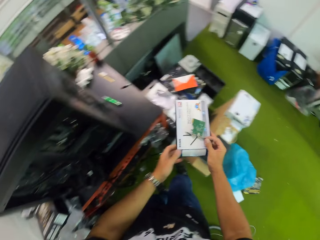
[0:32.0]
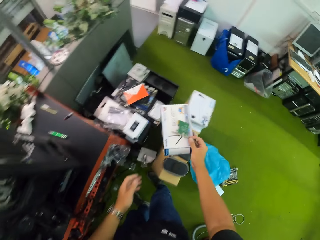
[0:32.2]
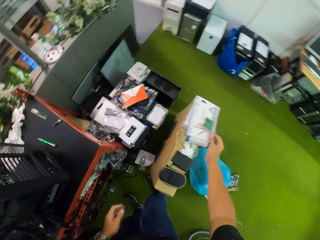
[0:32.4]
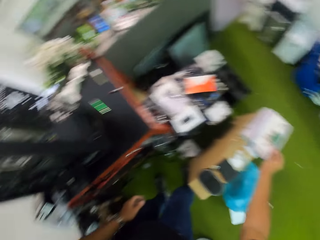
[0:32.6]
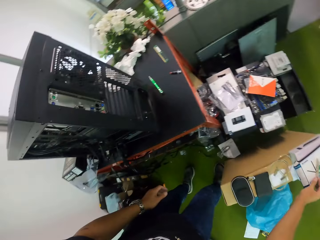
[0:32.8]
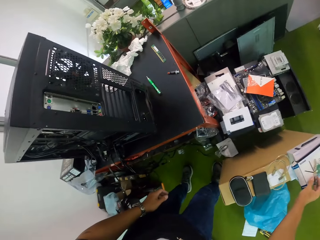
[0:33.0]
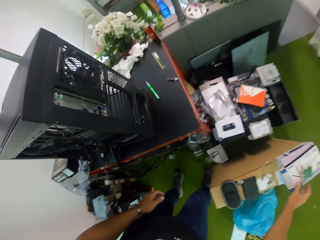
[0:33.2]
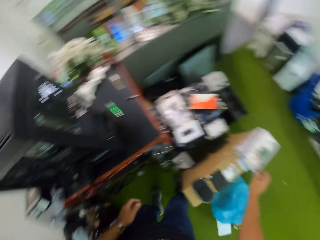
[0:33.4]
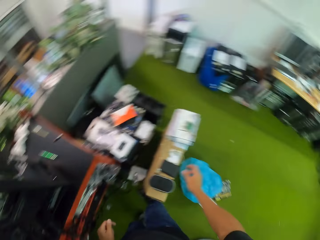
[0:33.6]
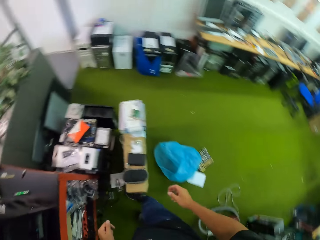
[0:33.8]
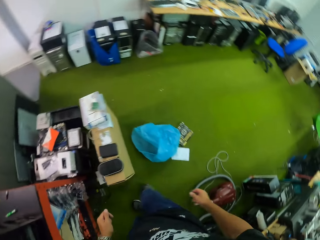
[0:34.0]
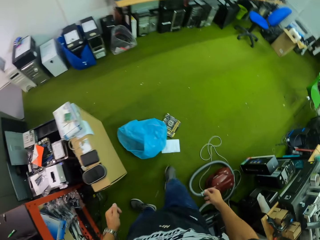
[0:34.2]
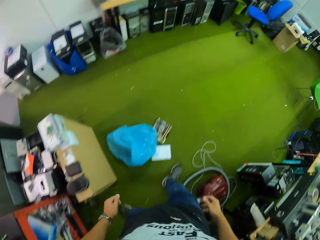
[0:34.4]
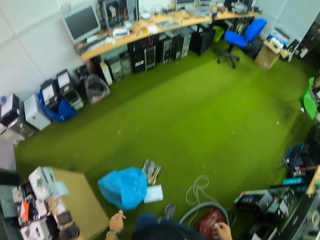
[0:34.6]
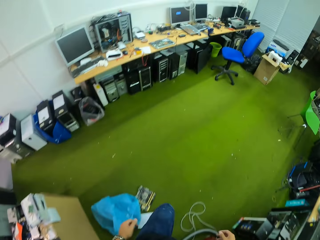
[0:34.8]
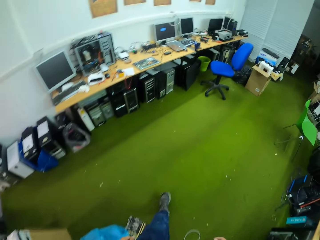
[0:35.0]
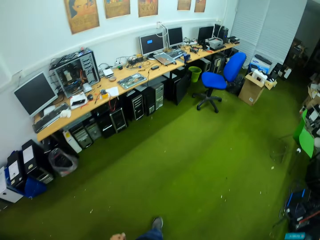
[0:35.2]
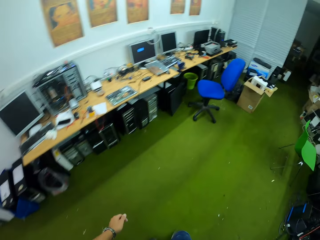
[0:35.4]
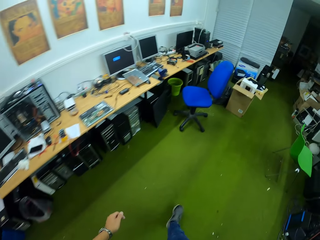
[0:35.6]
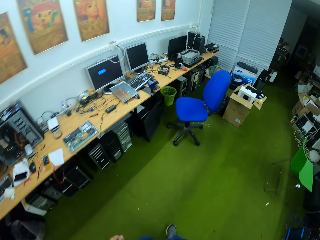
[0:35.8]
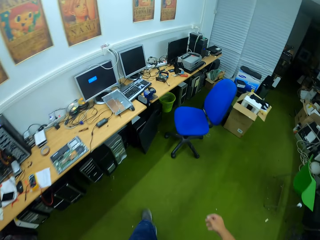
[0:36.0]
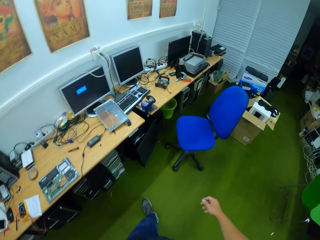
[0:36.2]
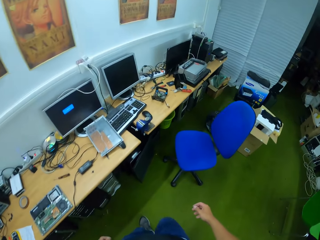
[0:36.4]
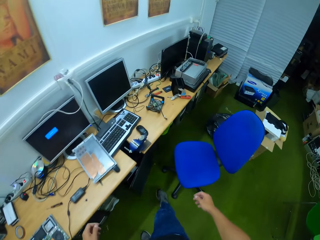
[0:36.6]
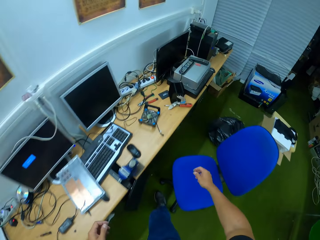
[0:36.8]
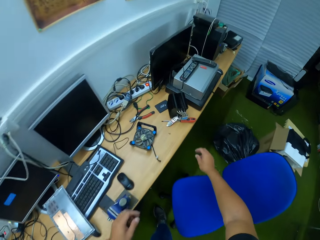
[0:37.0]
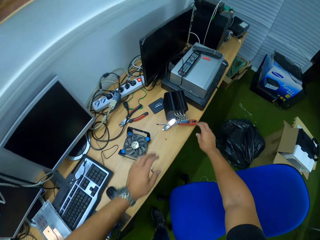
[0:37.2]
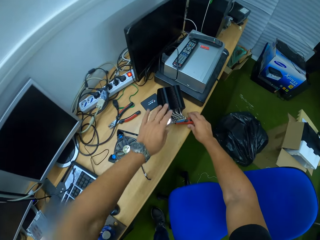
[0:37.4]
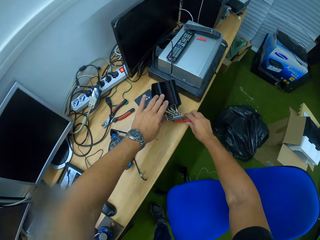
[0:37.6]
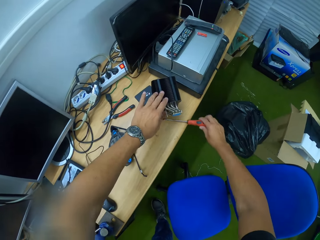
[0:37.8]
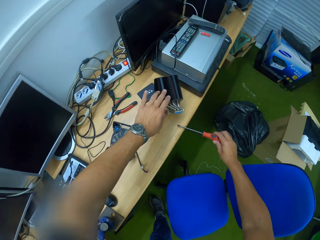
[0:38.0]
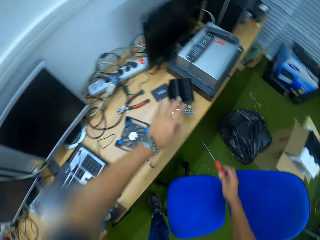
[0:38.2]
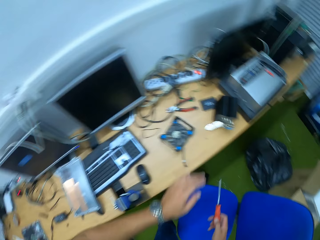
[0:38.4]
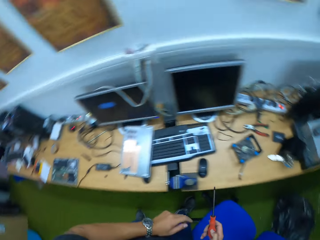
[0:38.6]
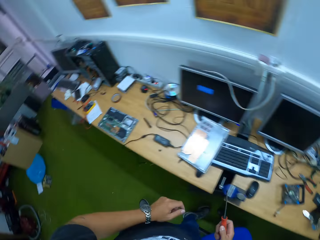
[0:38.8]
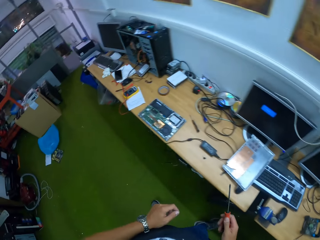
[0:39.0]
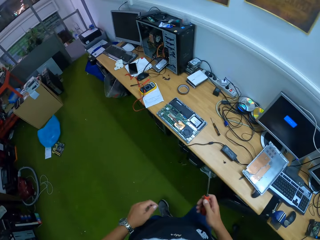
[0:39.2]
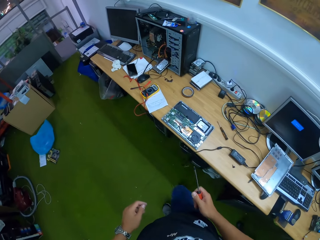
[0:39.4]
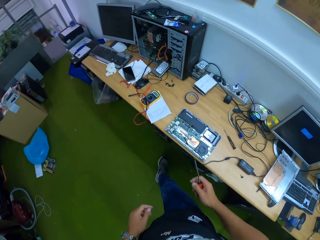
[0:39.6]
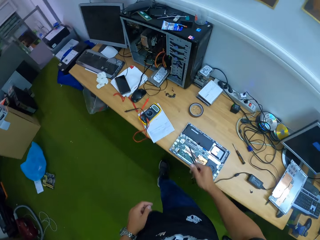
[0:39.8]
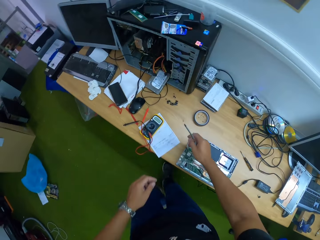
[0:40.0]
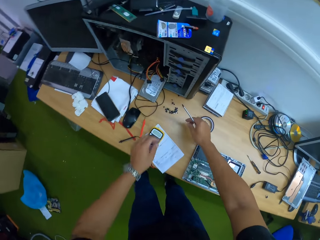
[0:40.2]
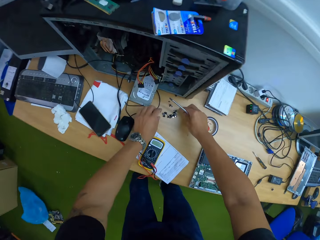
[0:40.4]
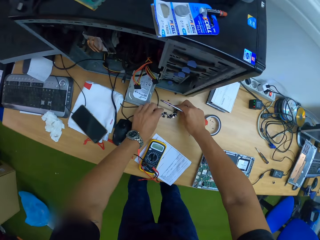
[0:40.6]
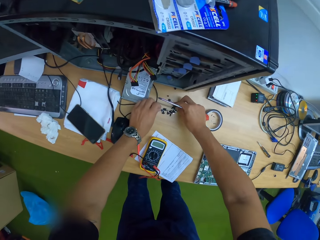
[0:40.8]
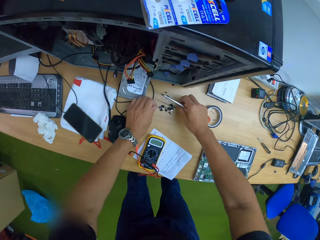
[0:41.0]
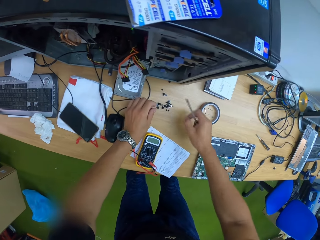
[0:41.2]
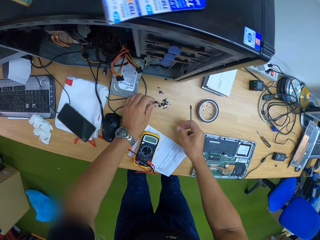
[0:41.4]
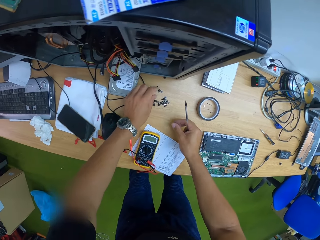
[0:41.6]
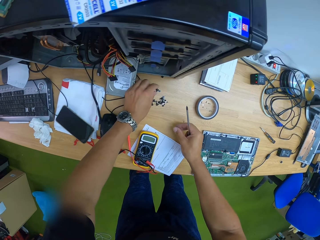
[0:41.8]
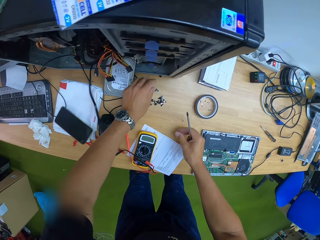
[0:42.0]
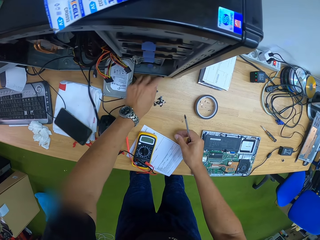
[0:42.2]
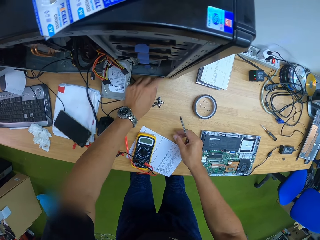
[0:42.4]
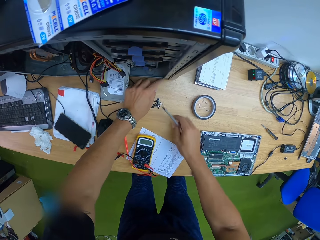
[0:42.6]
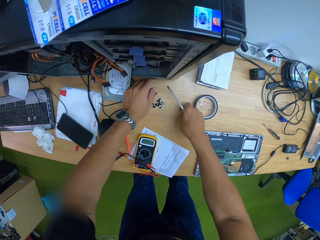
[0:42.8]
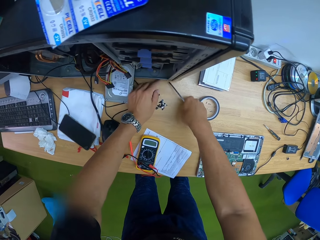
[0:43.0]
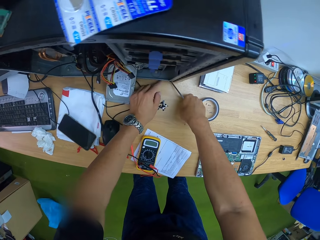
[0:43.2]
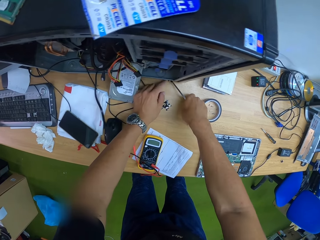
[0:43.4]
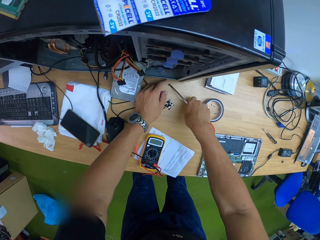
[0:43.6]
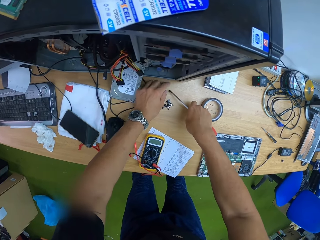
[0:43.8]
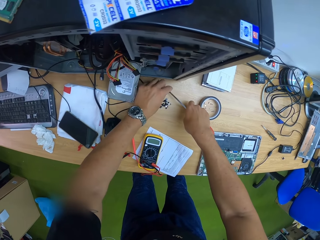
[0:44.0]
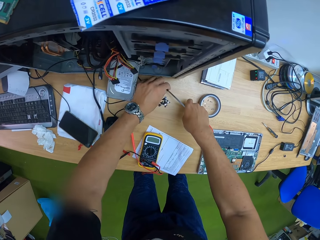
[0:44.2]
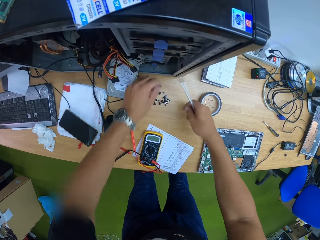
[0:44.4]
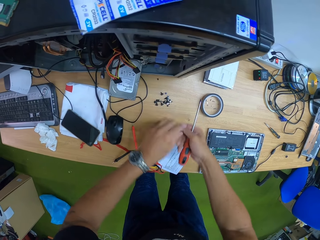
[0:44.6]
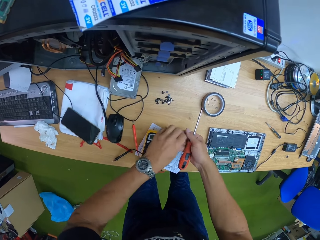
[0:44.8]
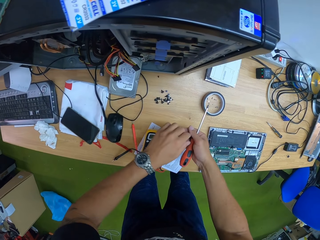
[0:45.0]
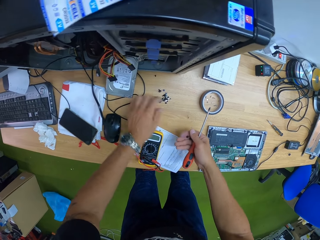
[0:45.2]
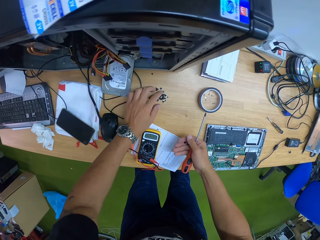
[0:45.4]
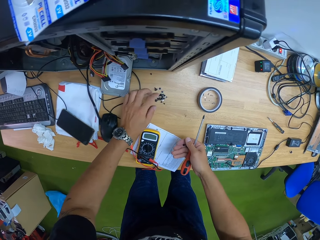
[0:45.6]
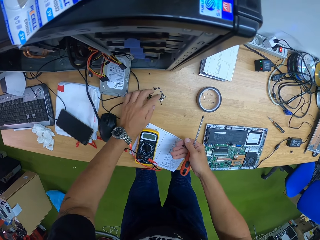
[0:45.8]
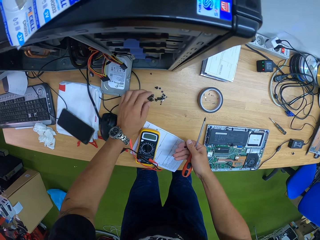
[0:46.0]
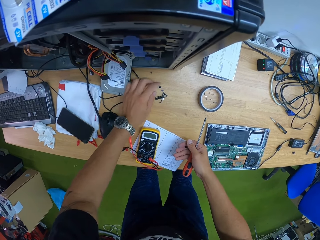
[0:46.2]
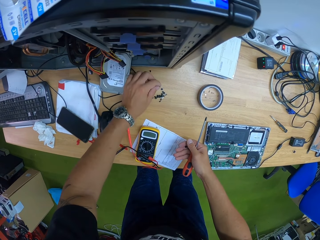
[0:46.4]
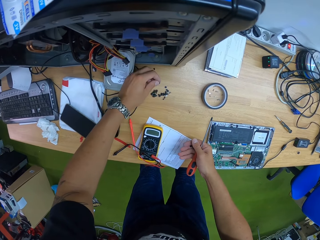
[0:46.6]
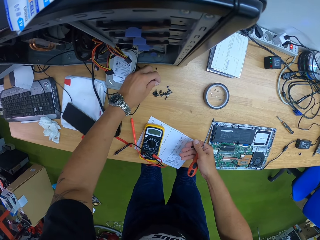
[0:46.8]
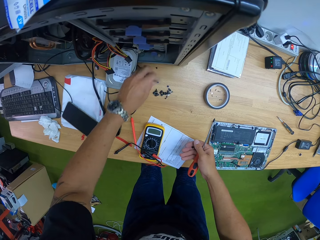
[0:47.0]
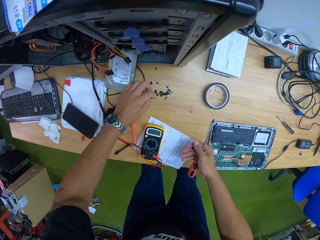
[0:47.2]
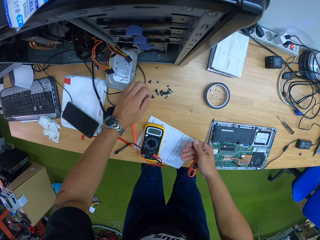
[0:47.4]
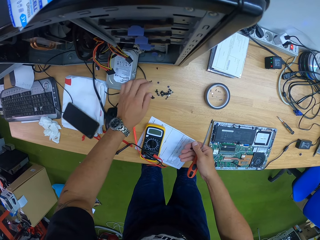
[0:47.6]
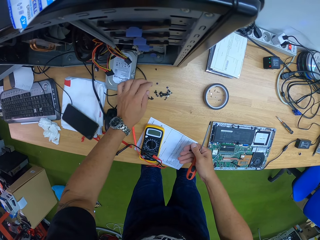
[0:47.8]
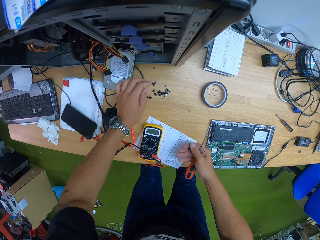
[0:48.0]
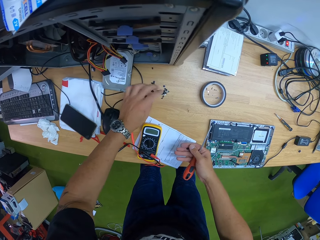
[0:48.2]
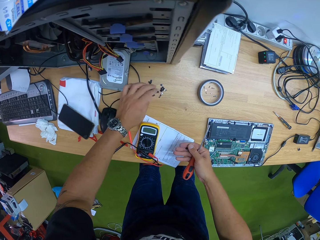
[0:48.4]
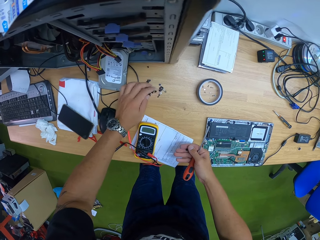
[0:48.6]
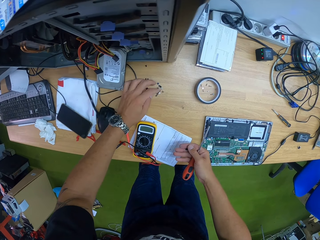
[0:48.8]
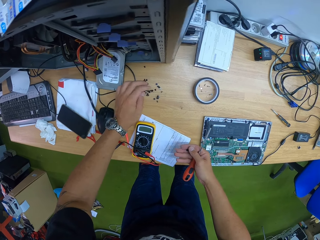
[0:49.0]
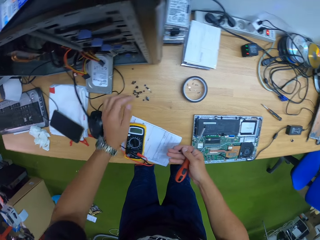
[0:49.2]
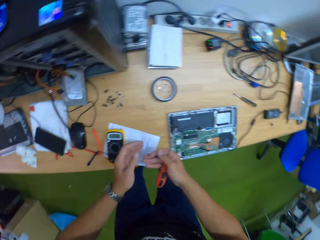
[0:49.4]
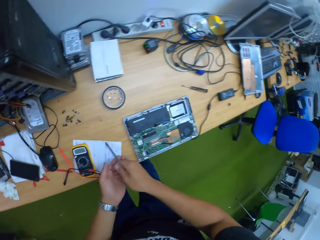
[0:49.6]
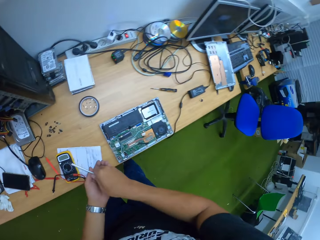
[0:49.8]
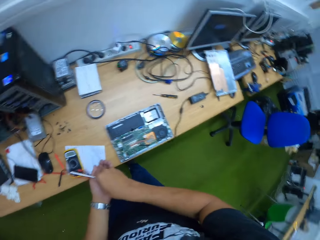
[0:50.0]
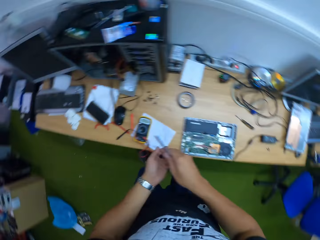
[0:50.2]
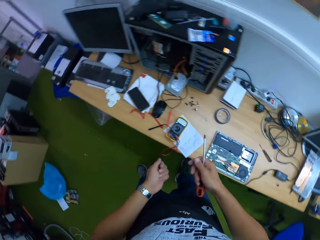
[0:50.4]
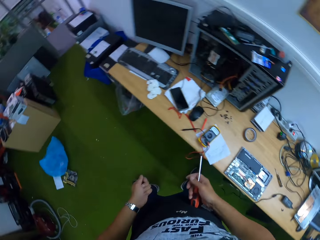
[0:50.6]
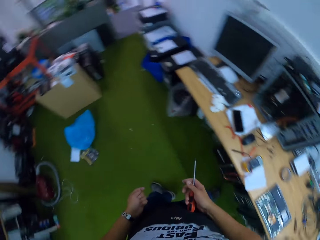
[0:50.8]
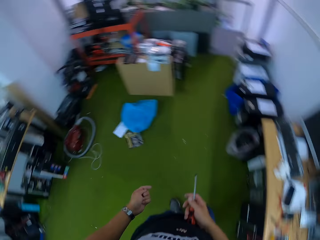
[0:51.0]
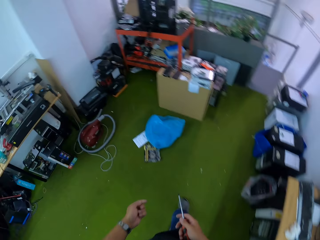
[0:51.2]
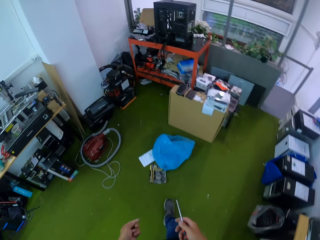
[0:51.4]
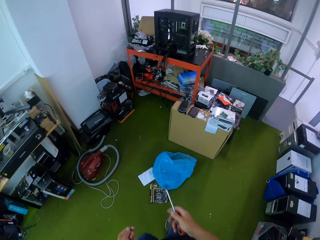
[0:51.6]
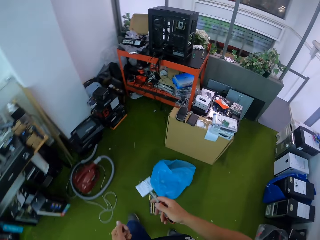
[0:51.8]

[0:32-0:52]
The camera wearer picks a motherboard. He drops the pack on a second pack on a carton with his right hand. He places the motherboard on the box. He walks to a table. He picks a frearson screwdriver from the table with his right hand. He holds a part of the speaker on the table with his left hand. He looks through some bolts on the table with both hands. He looks through the bolts on the table with his left hand. He picks a bolt from the table with his right hand. He places a bolt in his right hand with his left hand. He looks through the bolts on the table with his left hand. He pours the bolts from his right hand to his left hand. He walks to the workstation.
